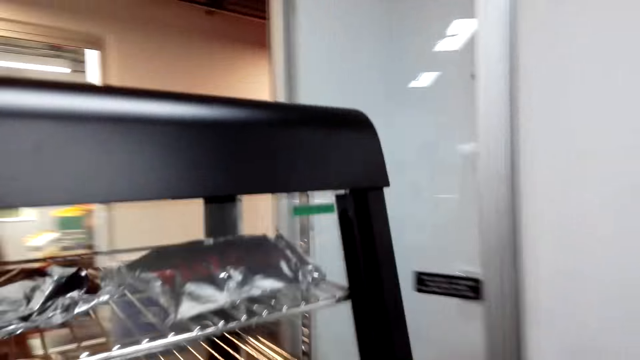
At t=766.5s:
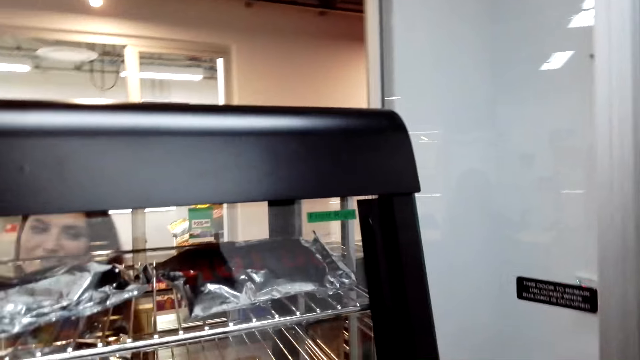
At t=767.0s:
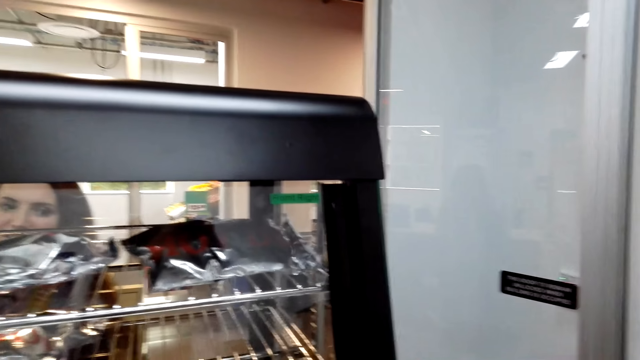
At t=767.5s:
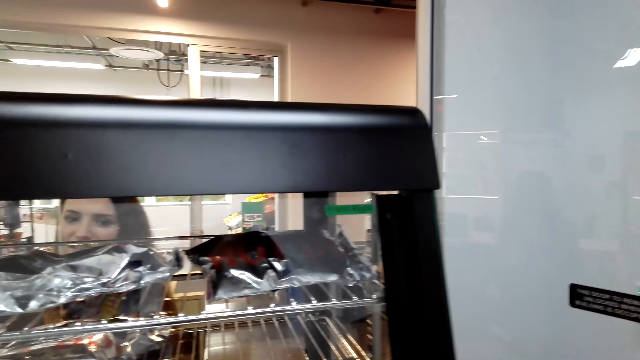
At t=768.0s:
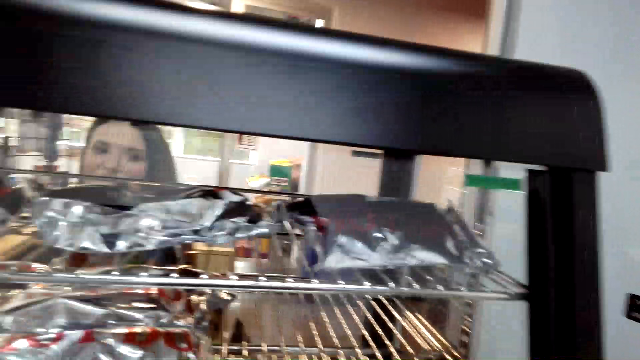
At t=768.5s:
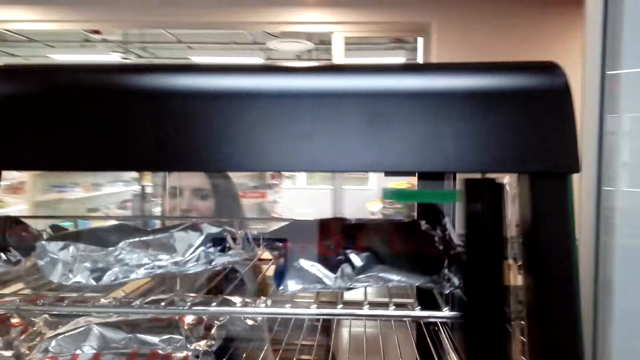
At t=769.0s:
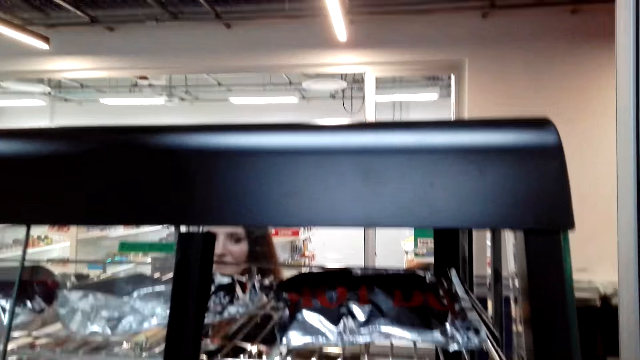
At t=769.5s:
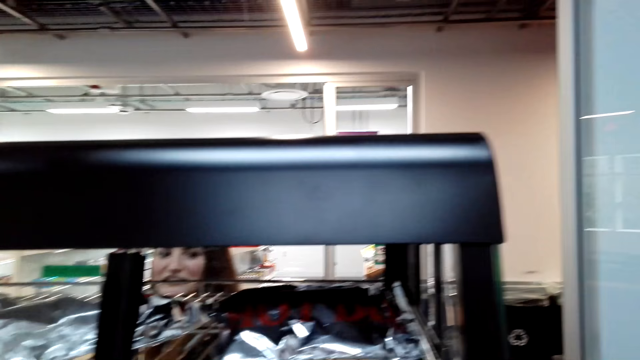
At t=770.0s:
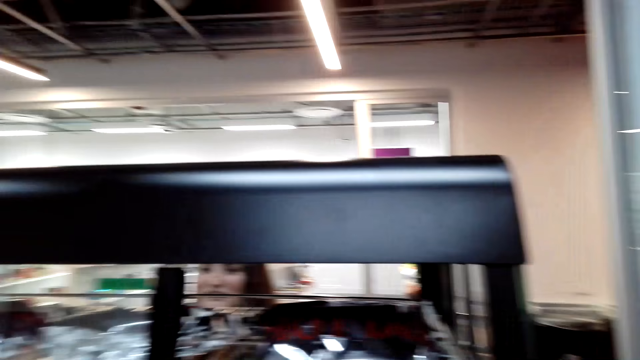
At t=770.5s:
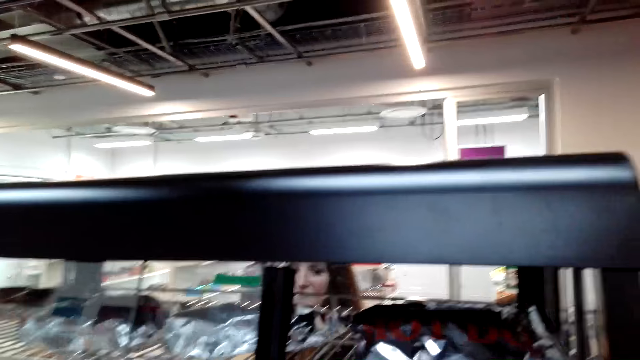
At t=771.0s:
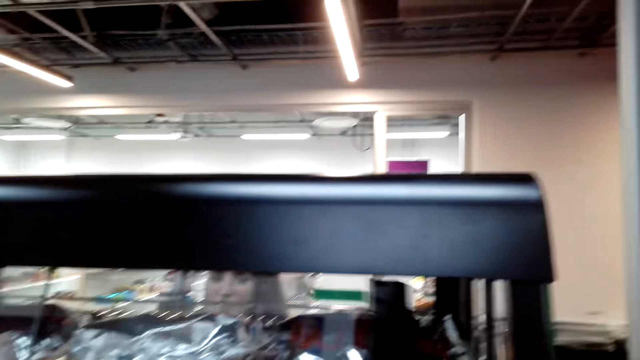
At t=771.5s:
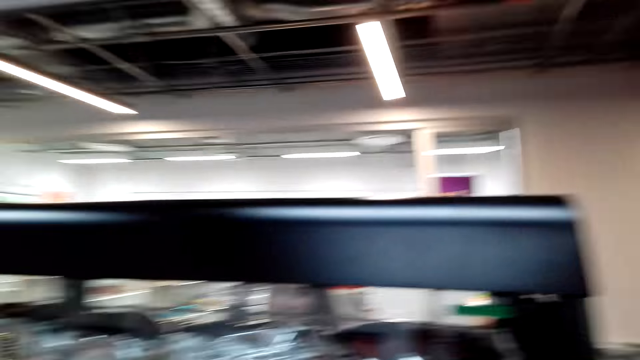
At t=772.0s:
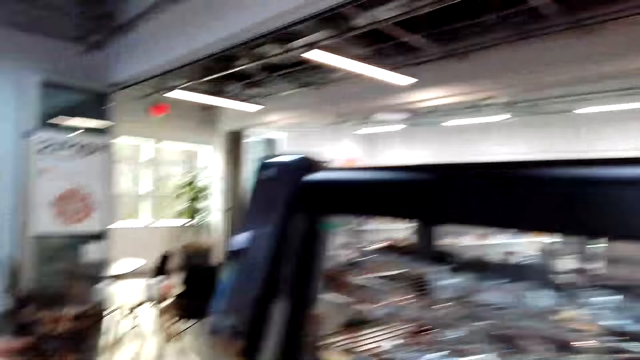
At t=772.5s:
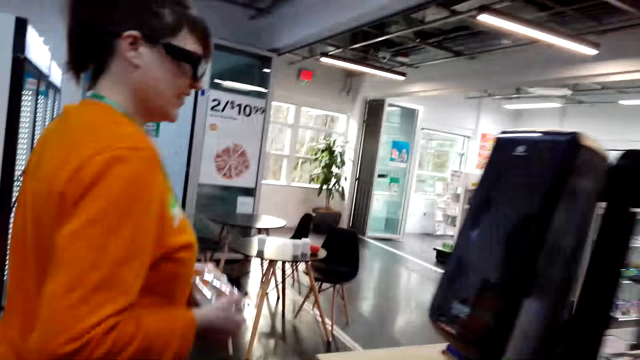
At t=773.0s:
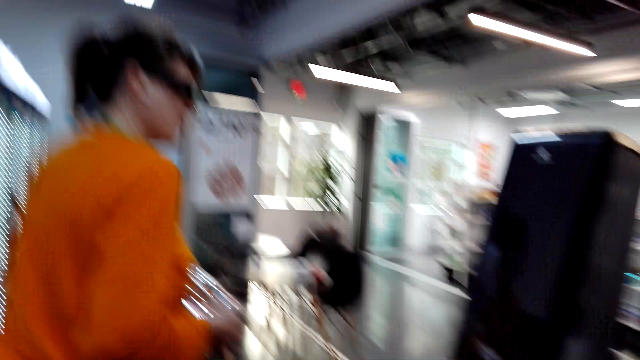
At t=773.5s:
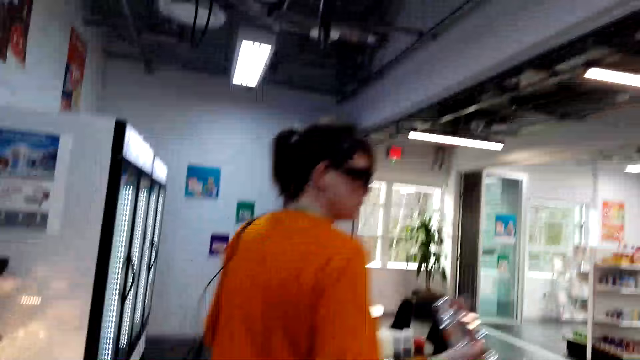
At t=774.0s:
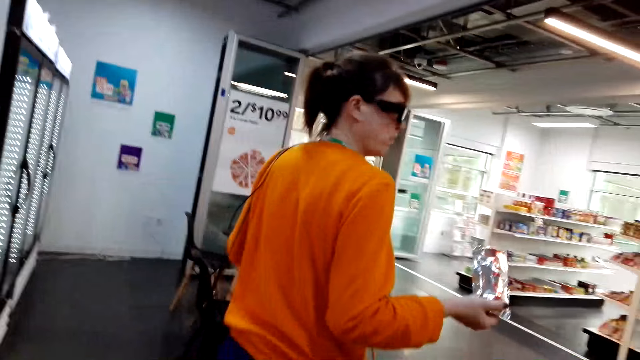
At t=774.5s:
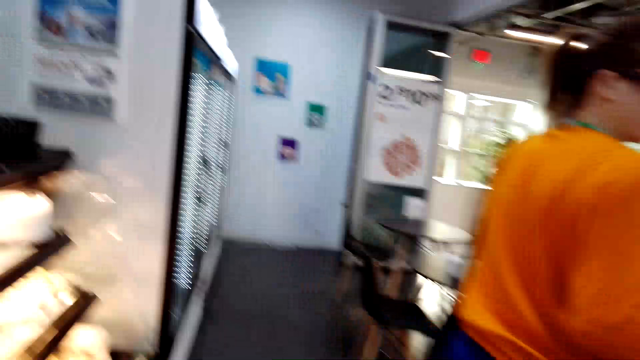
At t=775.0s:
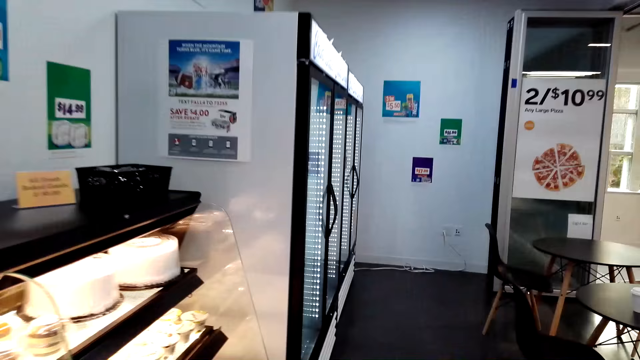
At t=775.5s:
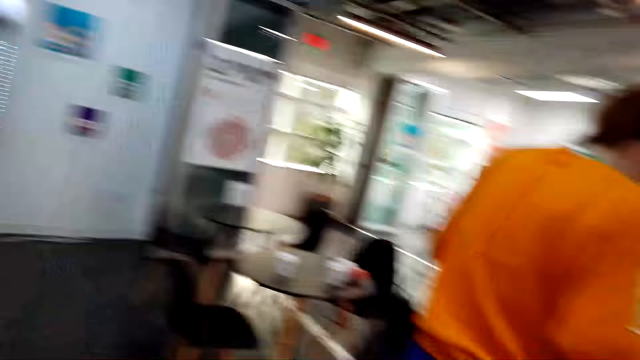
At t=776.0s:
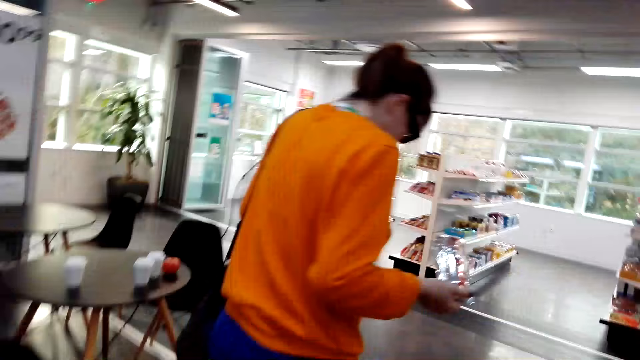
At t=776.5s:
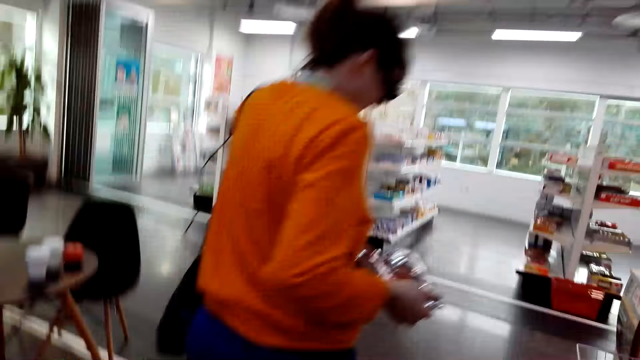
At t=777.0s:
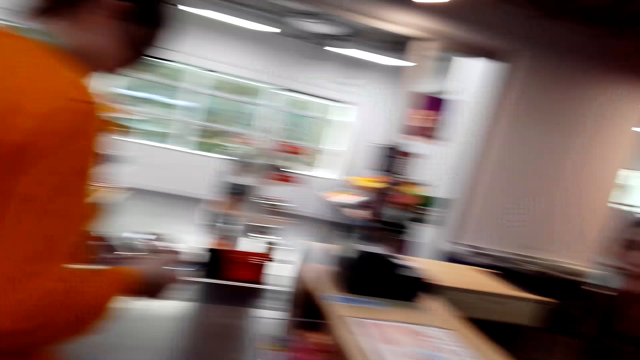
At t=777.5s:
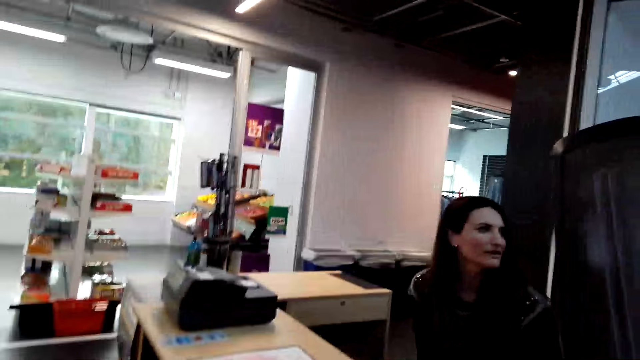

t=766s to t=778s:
The camera wearer looks around the supermarket. They converse. They slide the glass. A woman walks a few steps. The camera wearer walks a few steps.

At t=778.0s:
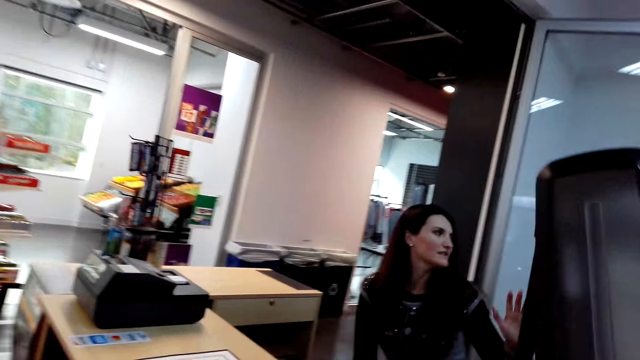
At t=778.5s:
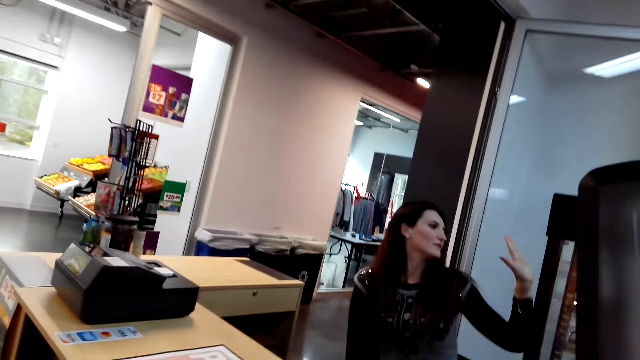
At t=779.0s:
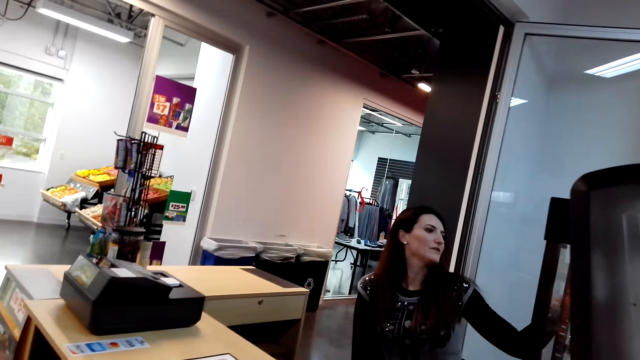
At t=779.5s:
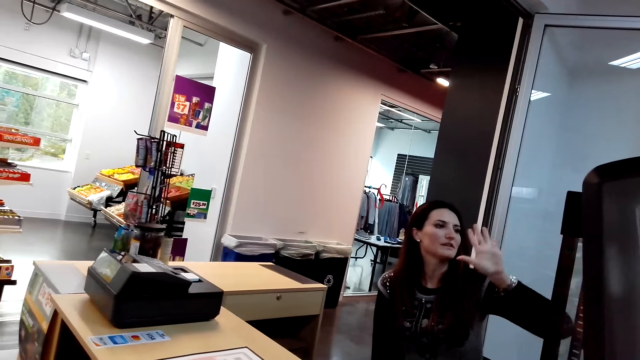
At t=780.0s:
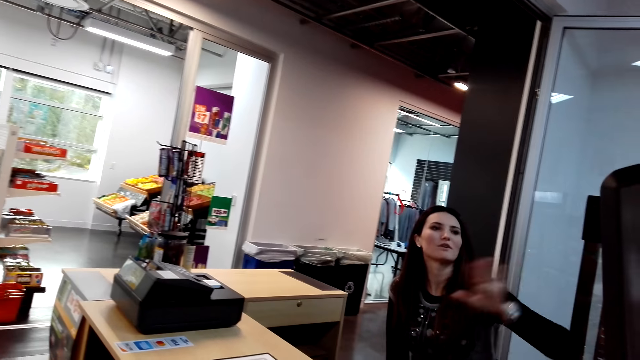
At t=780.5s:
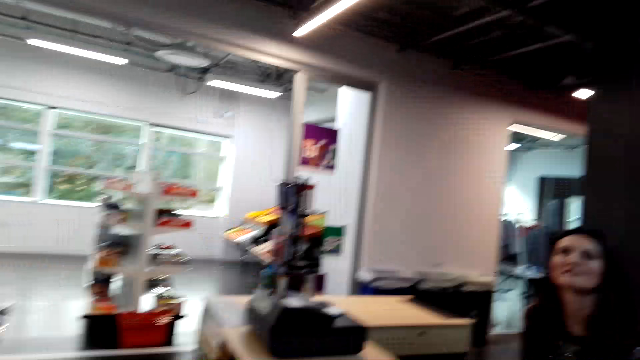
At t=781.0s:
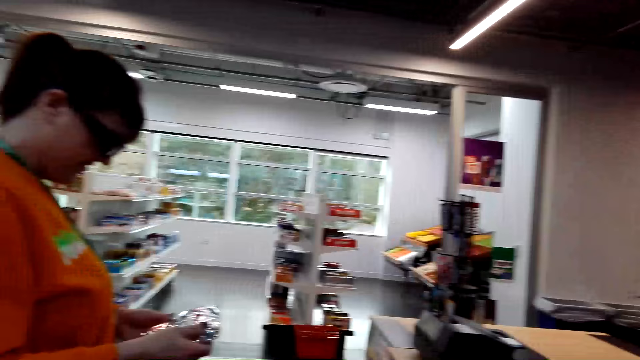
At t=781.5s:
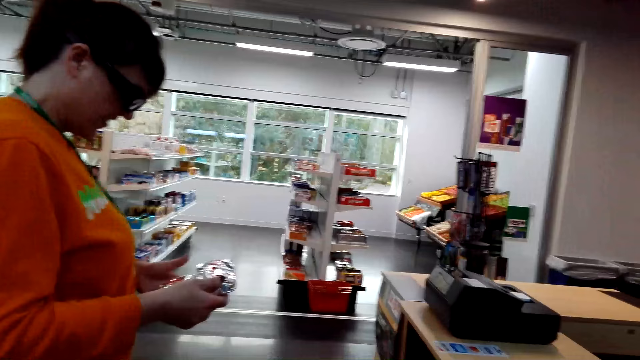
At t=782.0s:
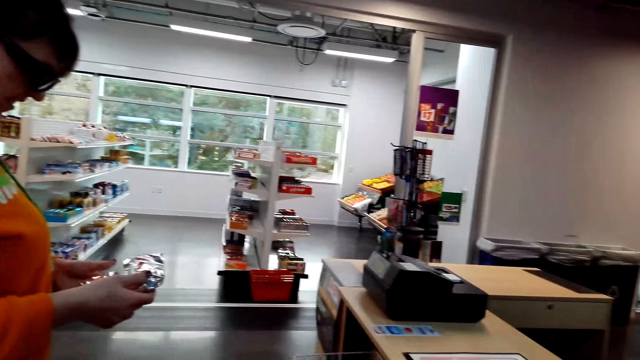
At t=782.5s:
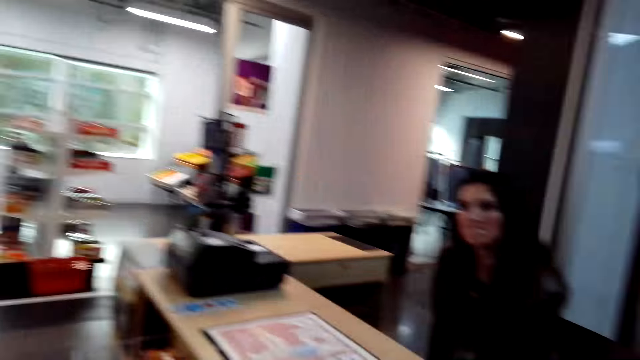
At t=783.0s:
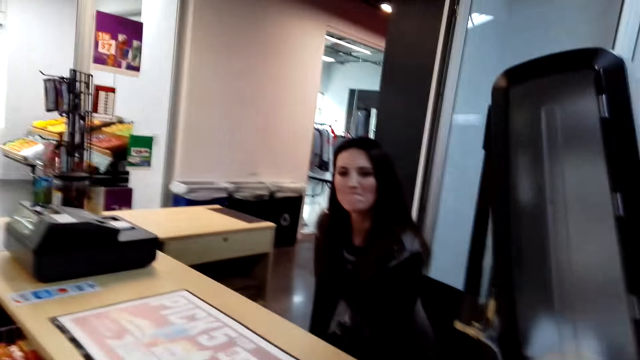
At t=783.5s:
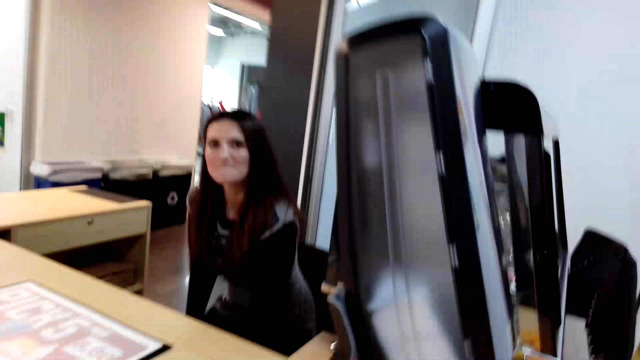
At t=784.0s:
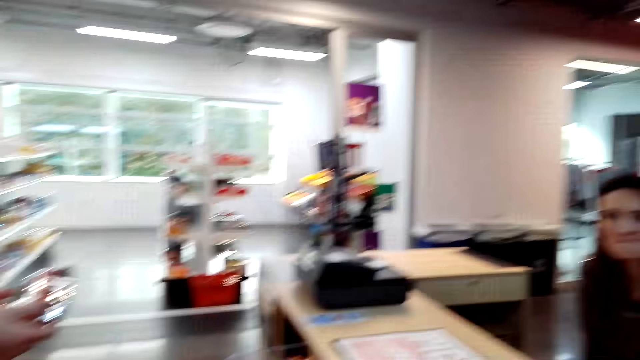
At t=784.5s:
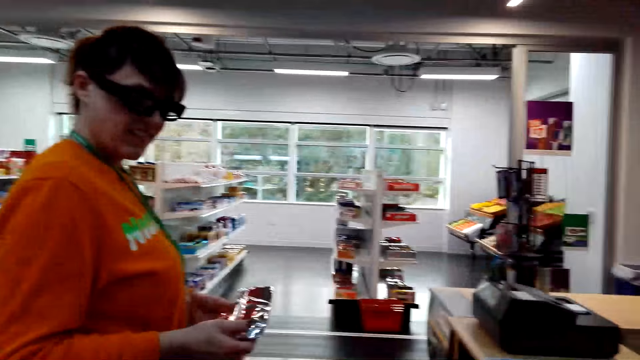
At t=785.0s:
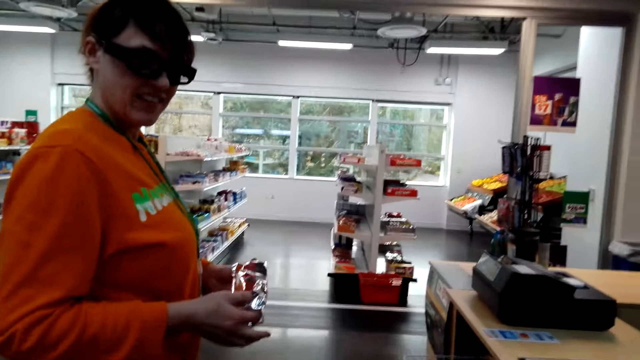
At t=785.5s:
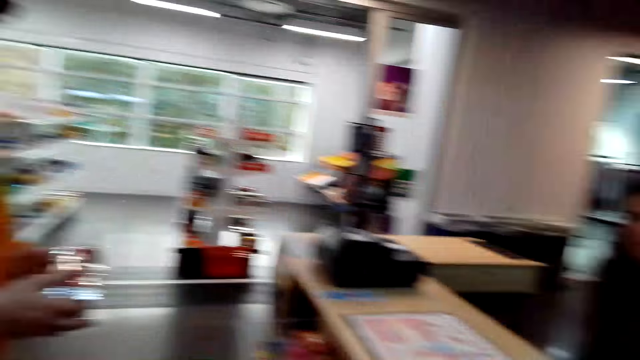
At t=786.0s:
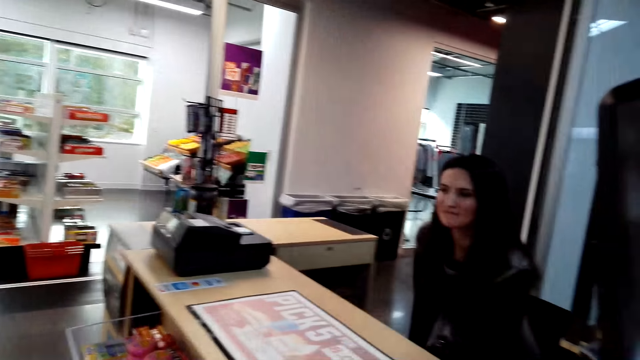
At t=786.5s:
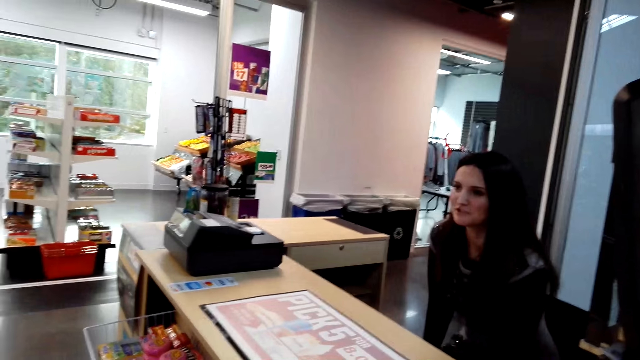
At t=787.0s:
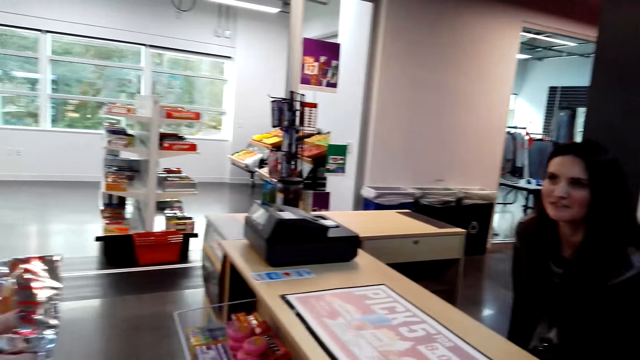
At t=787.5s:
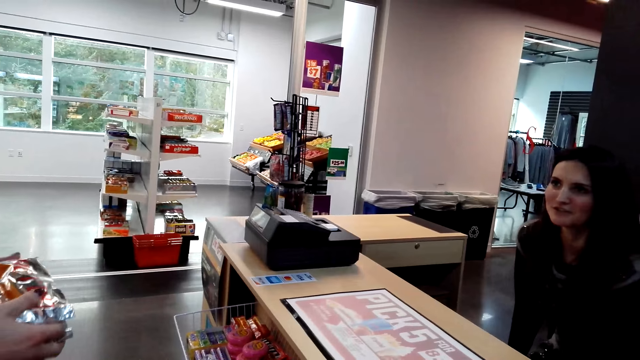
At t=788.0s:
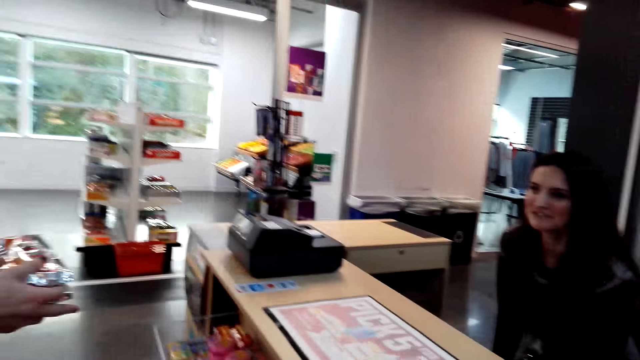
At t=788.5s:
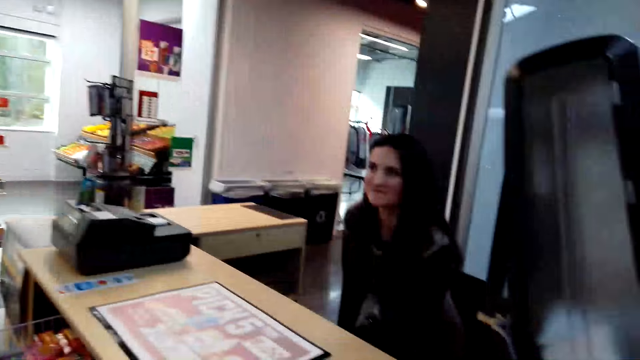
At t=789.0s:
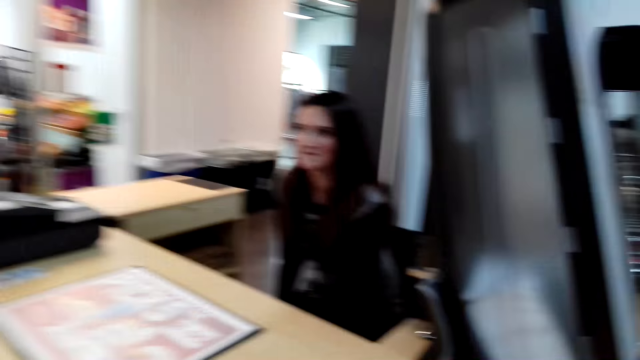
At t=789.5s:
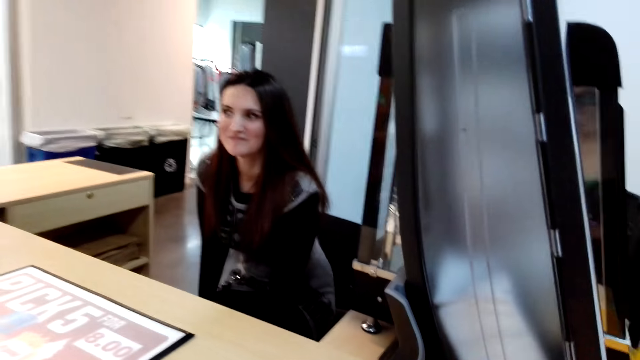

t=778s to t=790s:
A woman taps her hand. A woman answers another woman. The woman who taps her hand looks at the item in his hand. The camera wearer looks around the supermarket. They converse.
